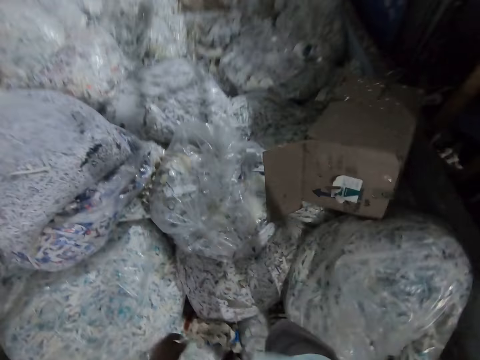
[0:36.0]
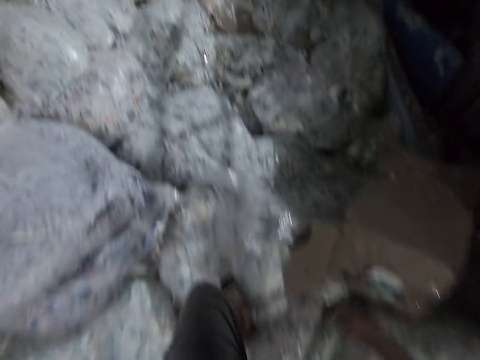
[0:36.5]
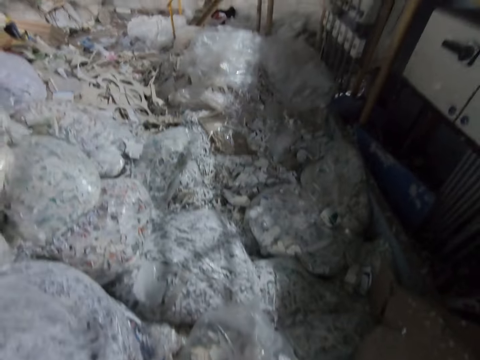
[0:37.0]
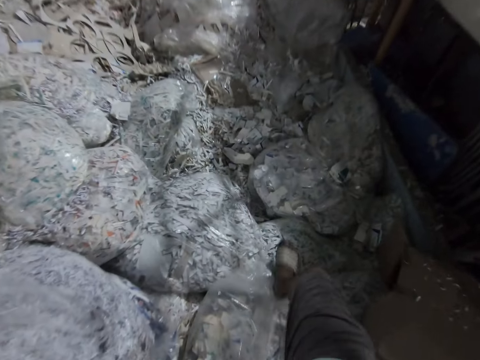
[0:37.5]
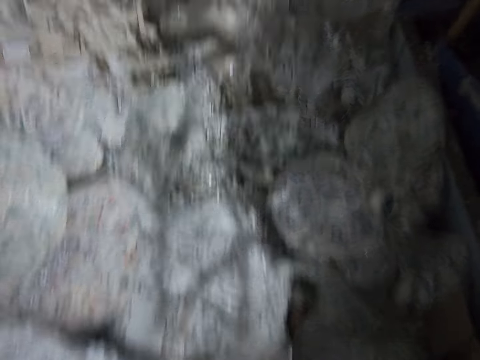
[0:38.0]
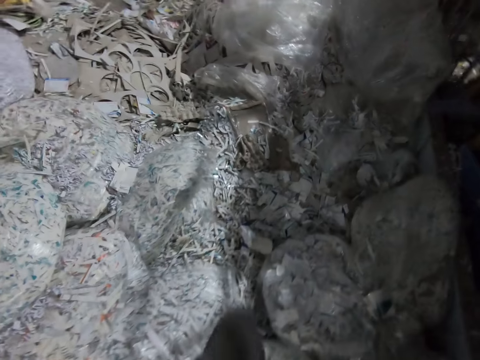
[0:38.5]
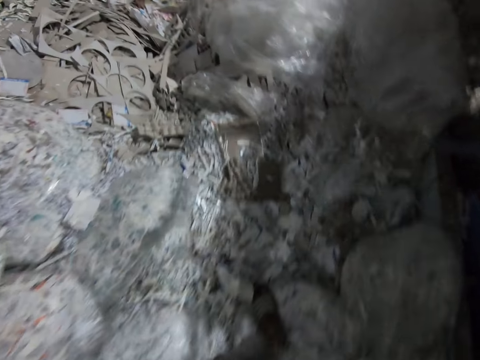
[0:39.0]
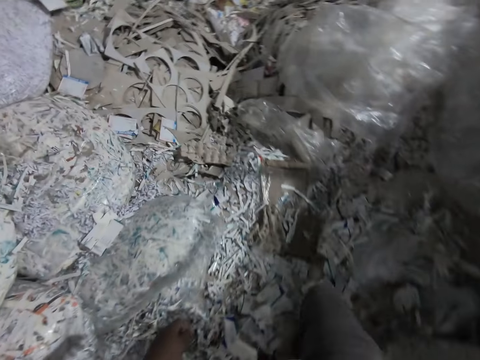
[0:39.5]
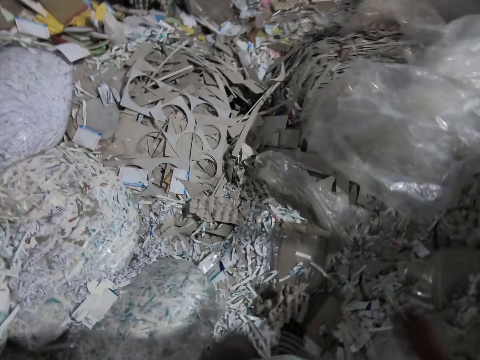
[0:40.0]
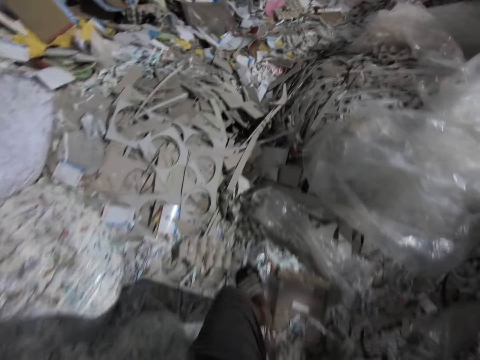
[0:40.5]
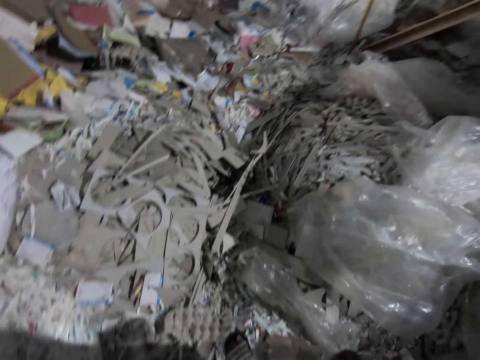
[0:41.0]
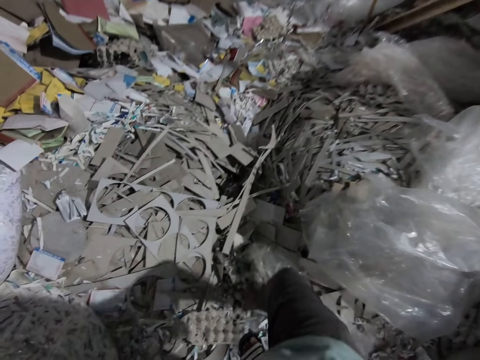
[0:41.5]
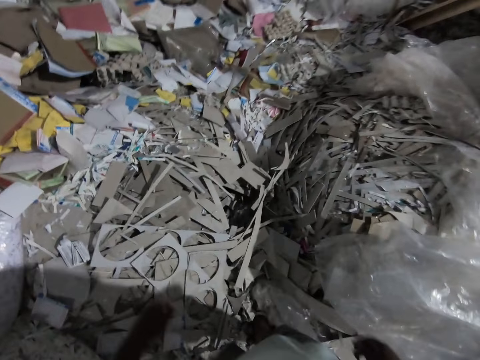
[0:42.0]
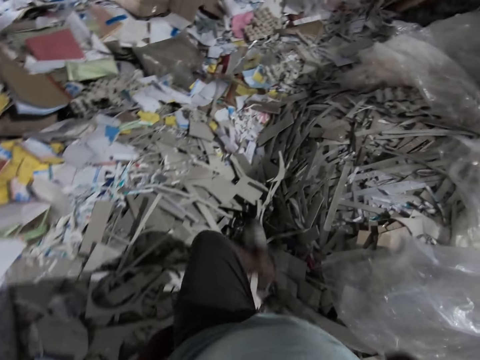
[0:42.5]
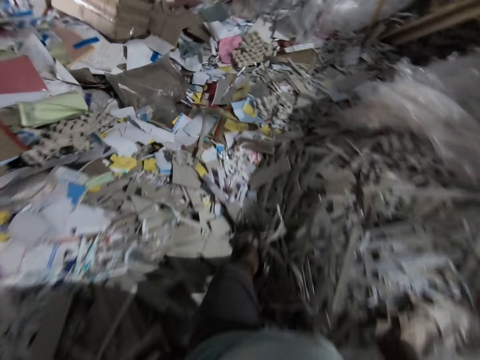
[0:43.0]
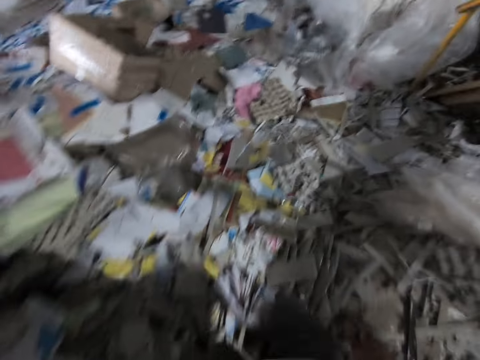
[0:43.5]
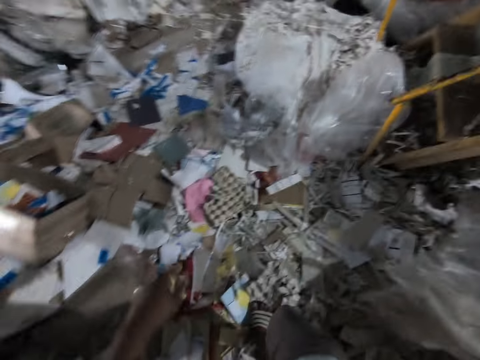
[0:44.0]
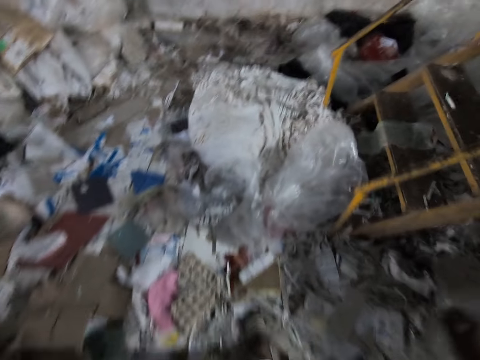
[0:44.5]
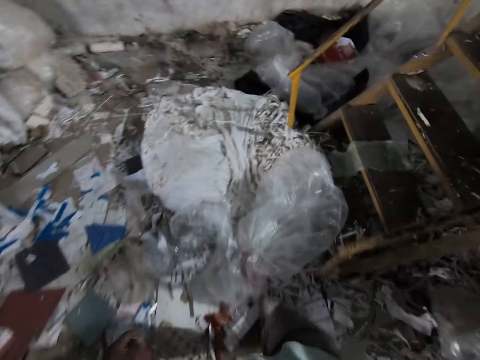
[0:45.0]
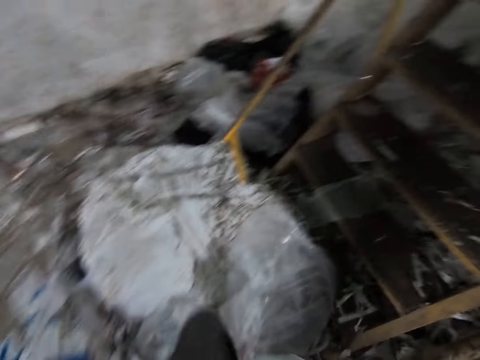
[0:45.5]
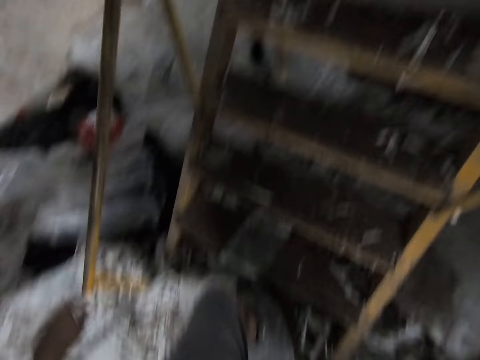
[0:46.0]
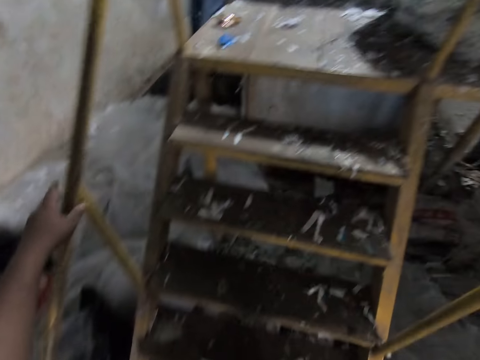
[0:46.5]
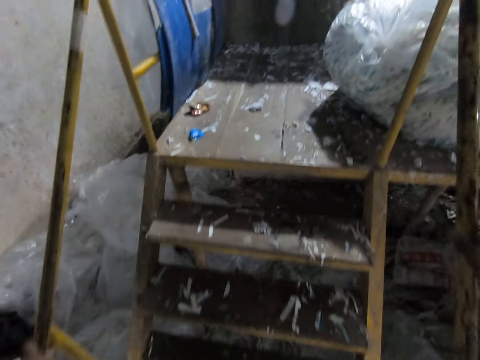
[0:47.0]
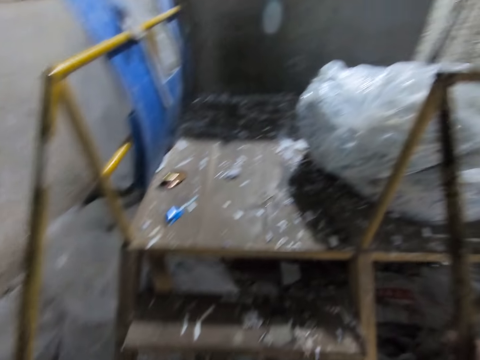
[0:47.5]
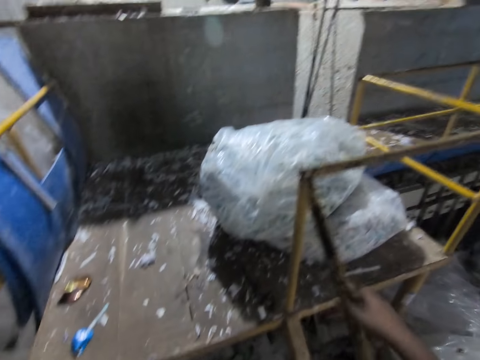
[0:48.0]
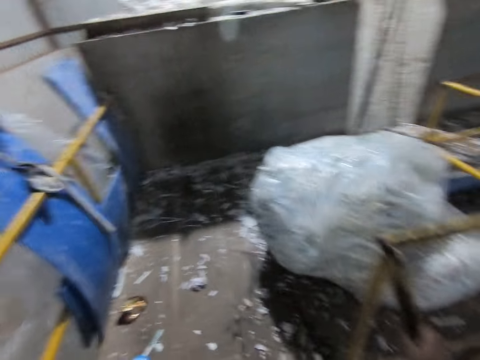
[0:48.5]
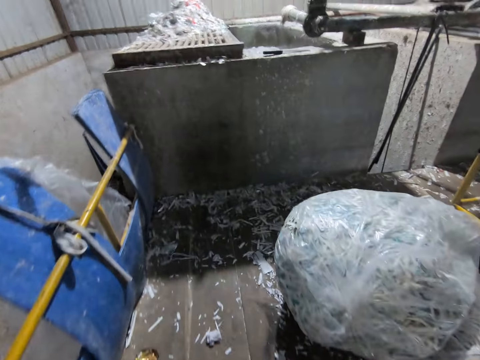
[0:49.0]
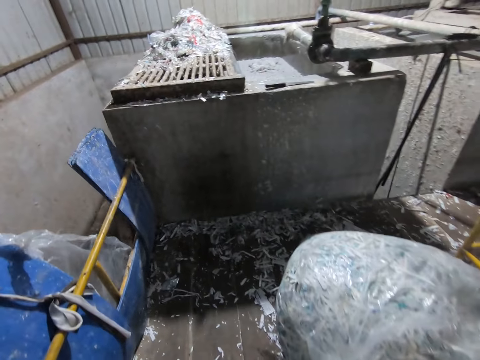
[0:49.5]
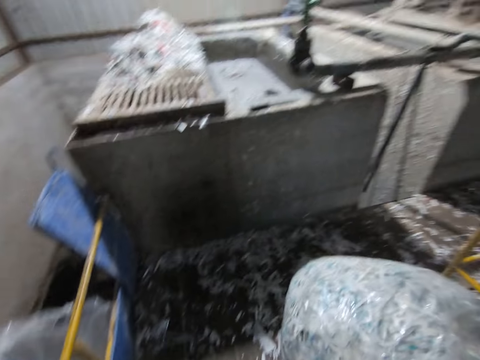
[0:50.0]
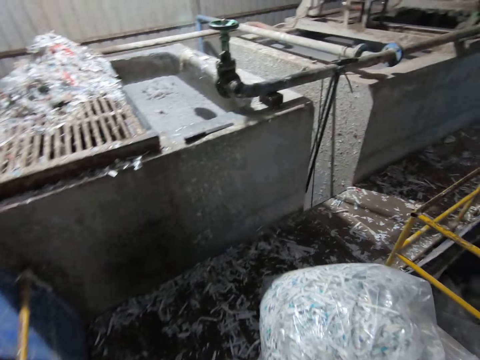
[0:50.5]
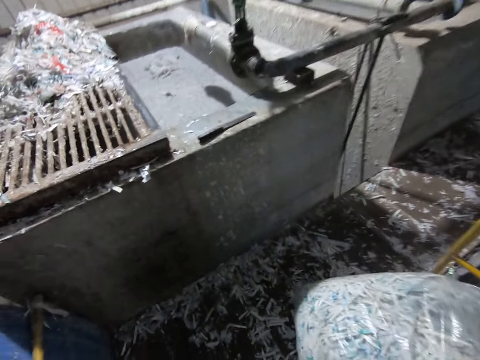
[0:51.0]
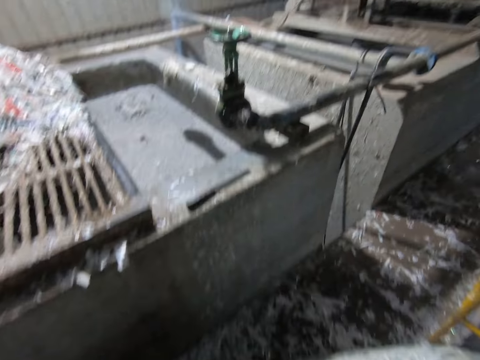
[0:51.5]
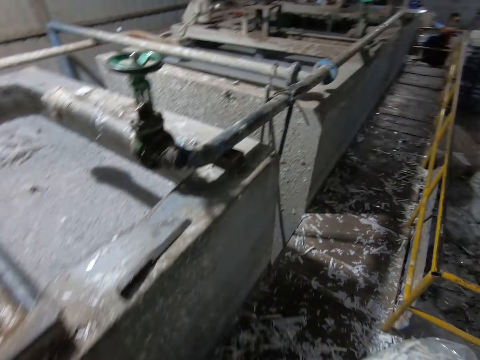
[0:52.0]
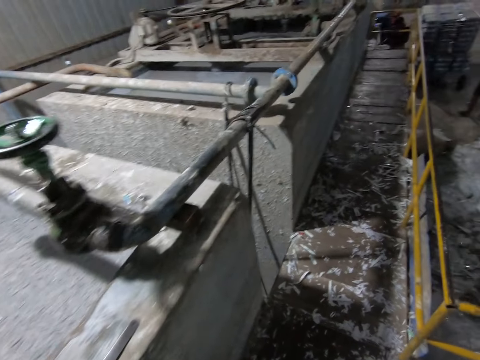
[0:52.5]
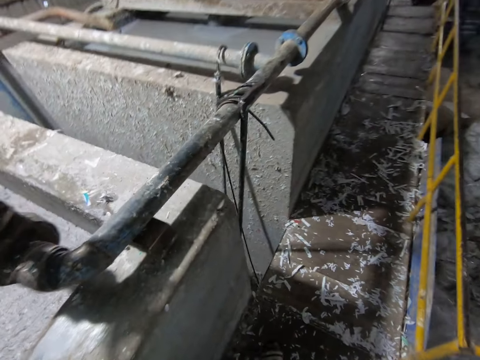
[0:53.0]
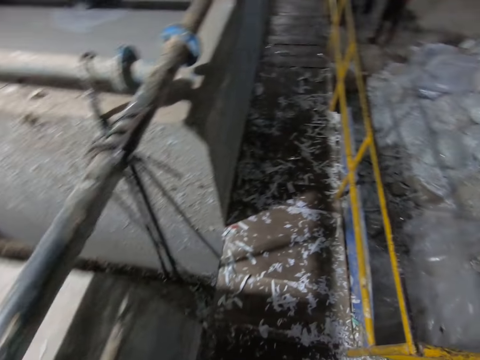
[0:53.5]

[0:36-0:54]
The camera wearer walks on a pile of waste papers. He holds a staircase rail with his right hand. He climbs the staircase. He holds the staircase rail with his left hand. He walks around beside a pit.

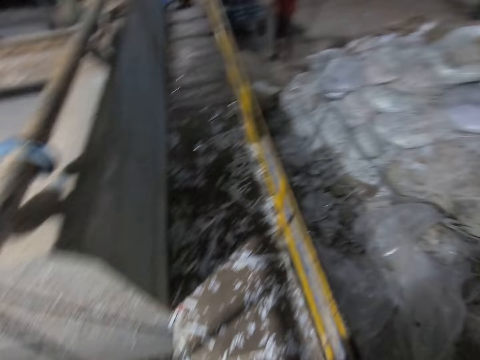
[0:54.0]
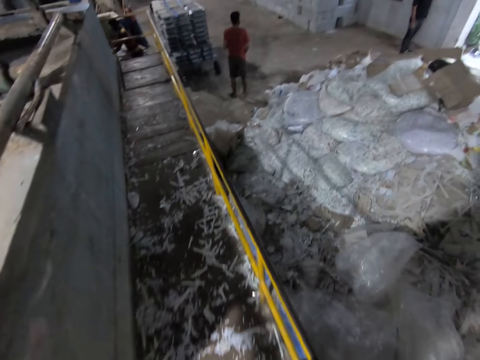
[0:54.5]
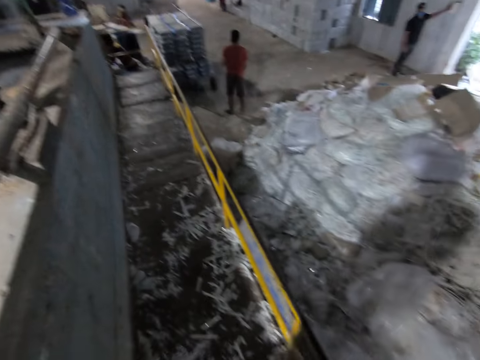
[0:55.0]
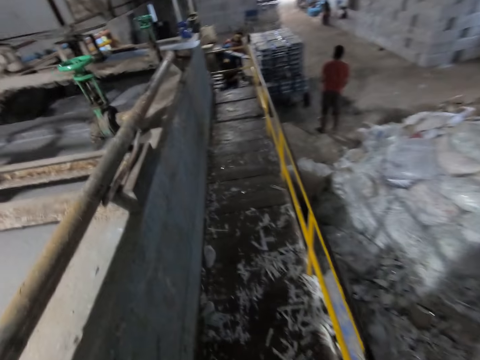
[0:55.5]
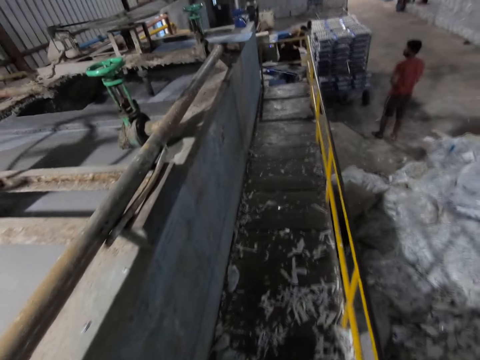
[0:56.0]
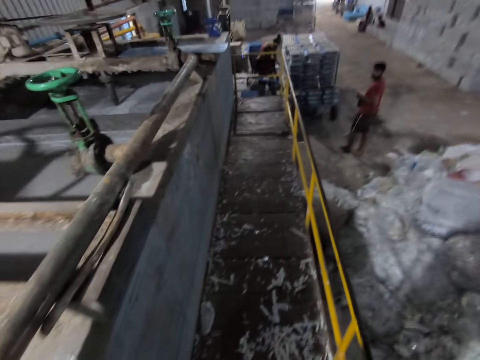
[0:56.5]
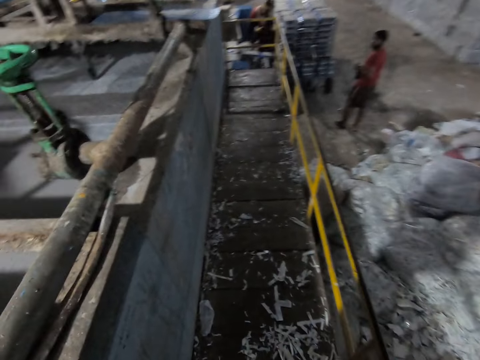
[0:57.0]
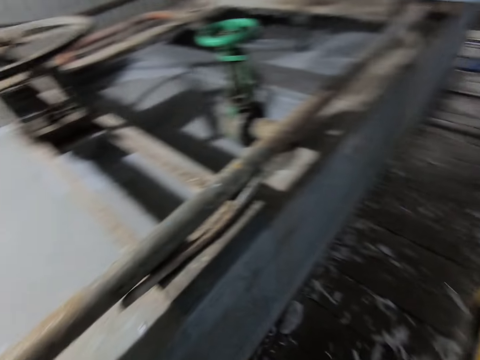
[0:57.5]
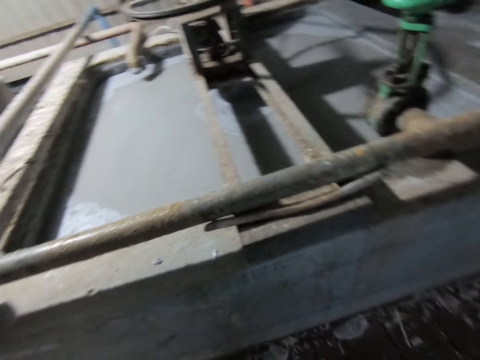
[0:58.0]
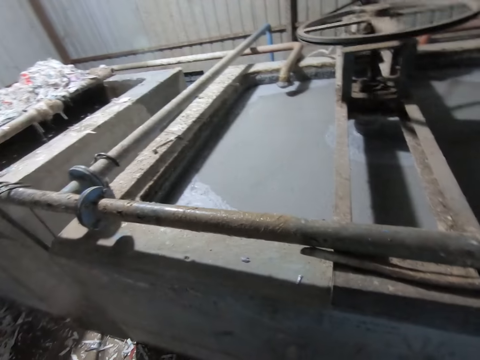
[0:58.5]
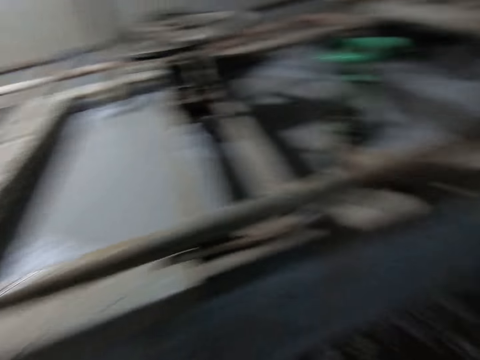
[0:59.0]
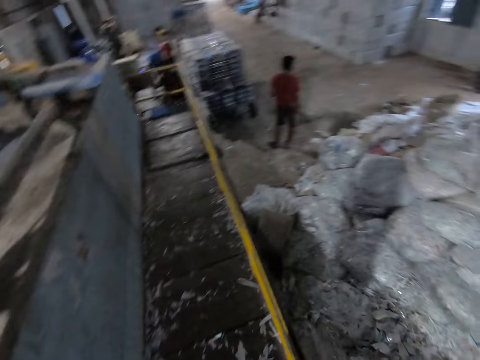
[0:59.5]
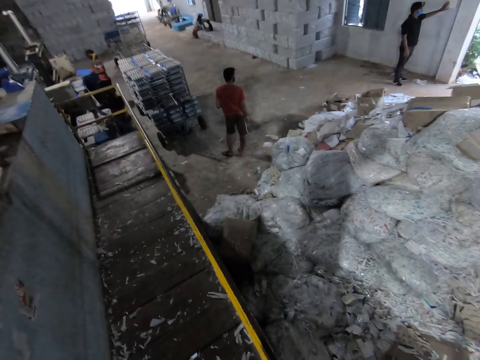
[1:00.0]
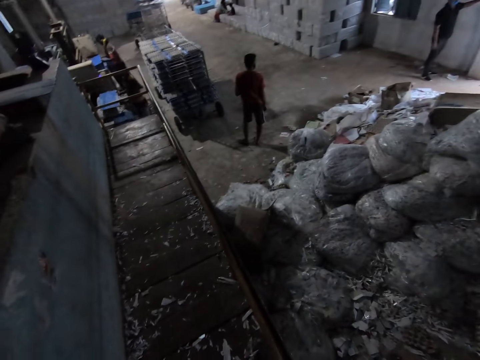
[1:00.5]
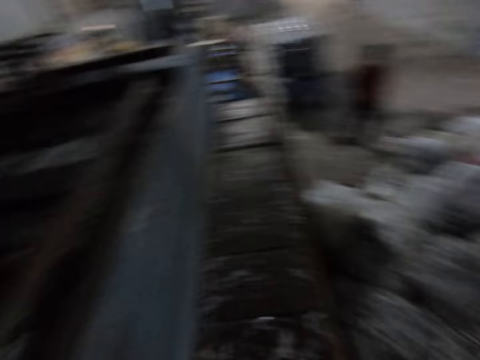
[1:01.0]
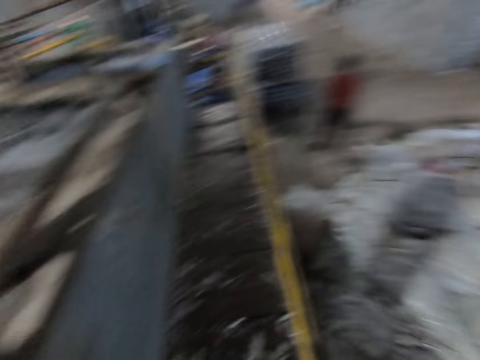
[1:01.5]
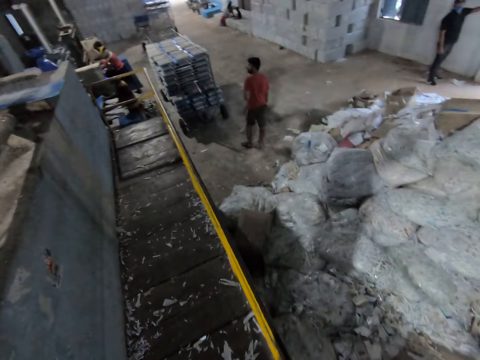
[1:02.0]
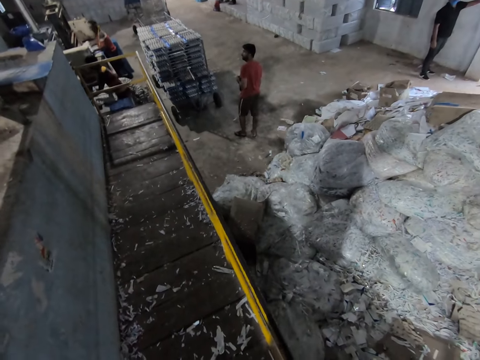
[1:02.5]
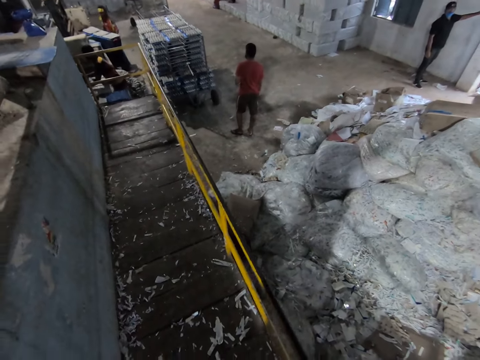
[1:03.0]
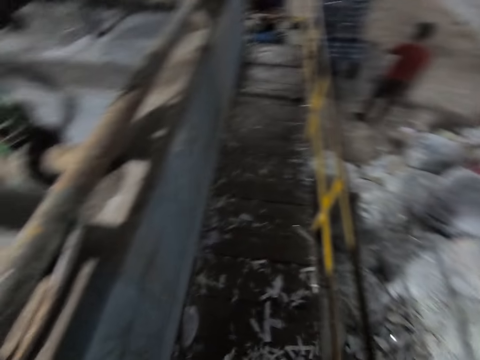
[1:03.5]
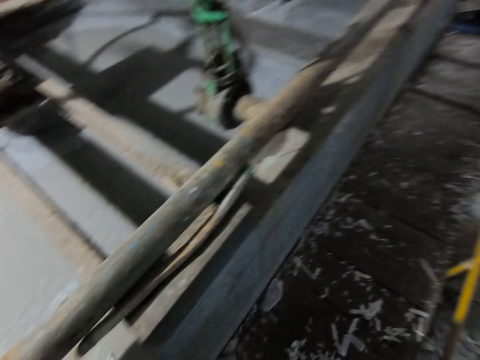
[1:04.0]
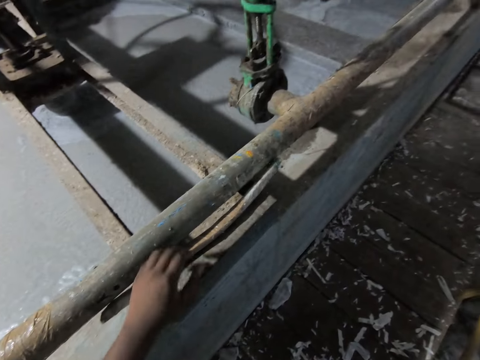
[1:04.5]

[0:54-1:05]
The camera wearer stops and looks around. They converse with the group of people in the factory.
